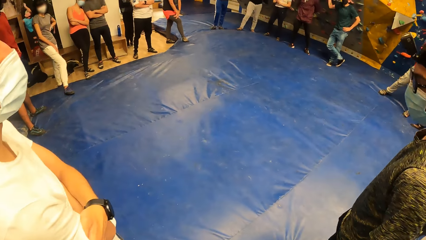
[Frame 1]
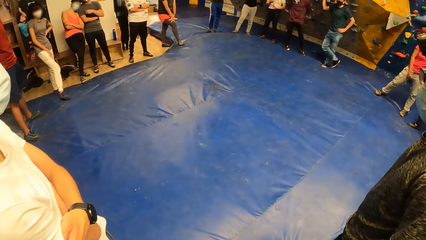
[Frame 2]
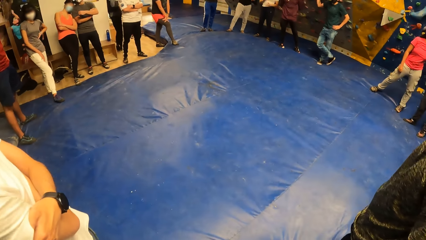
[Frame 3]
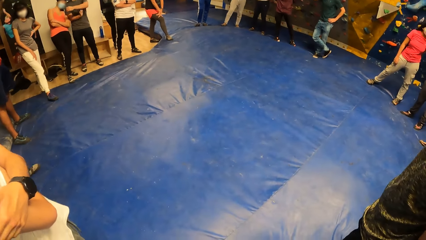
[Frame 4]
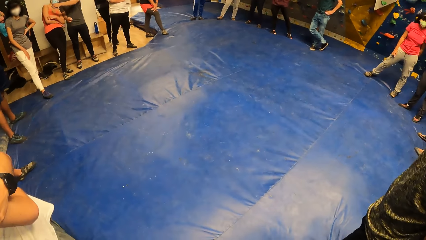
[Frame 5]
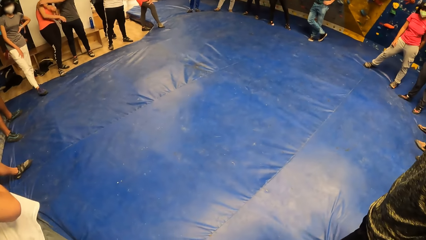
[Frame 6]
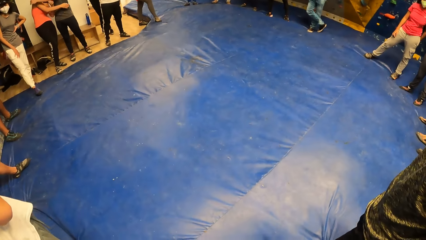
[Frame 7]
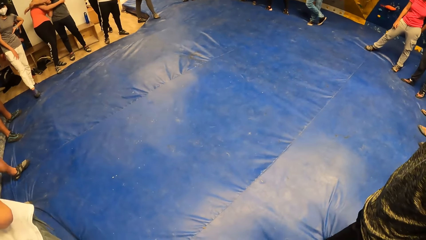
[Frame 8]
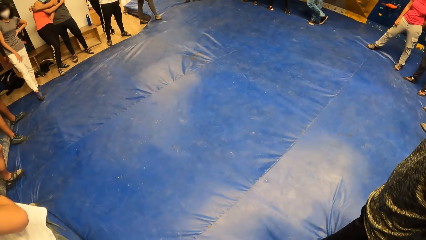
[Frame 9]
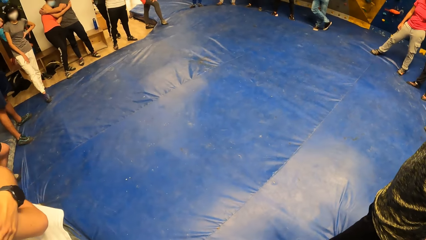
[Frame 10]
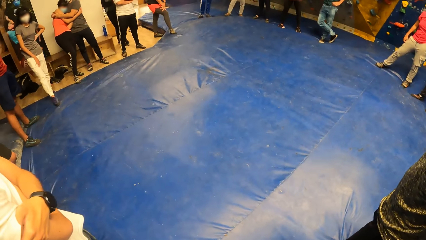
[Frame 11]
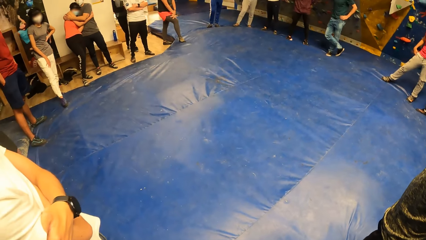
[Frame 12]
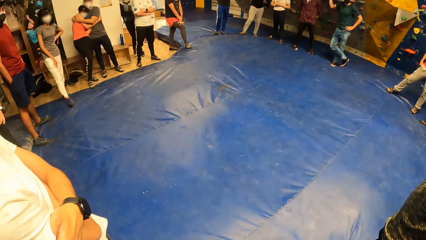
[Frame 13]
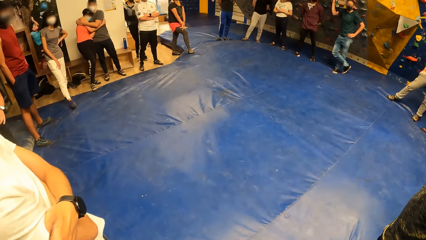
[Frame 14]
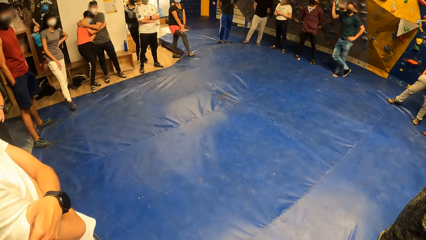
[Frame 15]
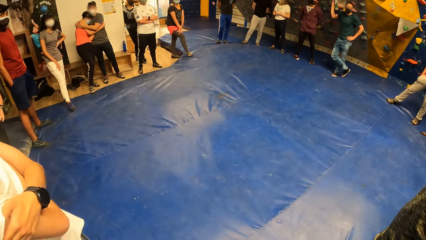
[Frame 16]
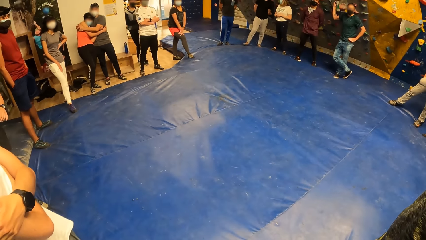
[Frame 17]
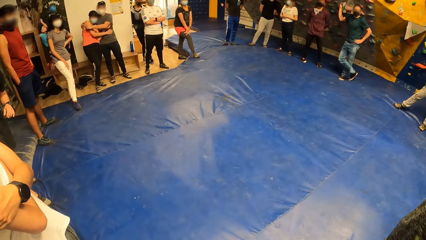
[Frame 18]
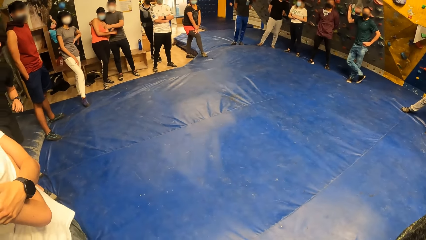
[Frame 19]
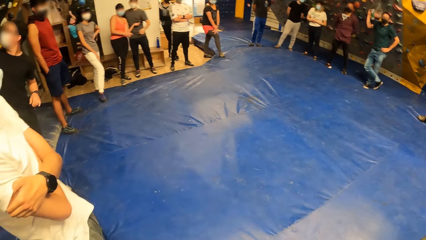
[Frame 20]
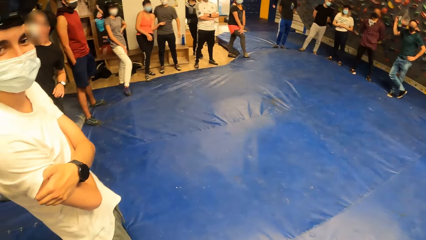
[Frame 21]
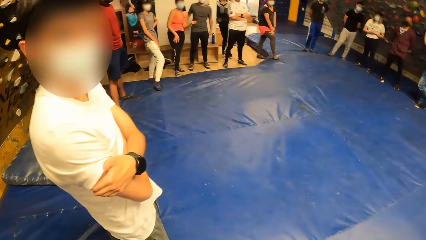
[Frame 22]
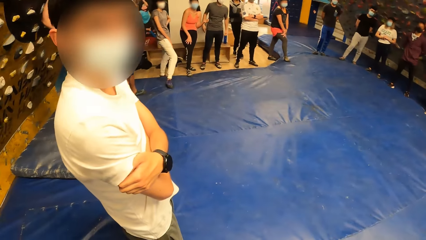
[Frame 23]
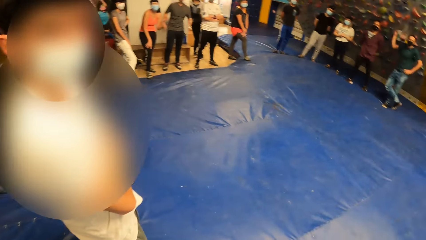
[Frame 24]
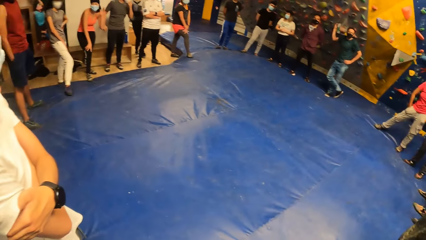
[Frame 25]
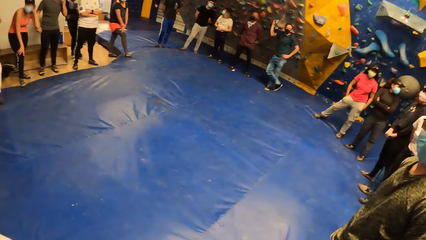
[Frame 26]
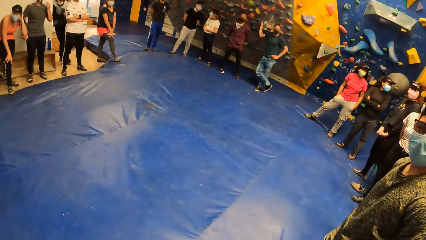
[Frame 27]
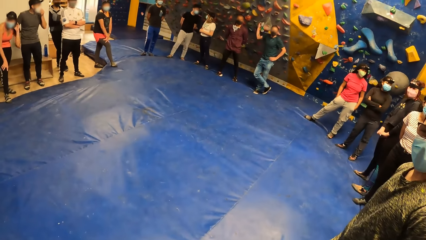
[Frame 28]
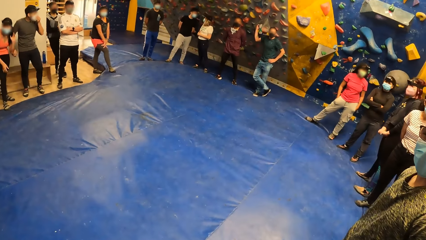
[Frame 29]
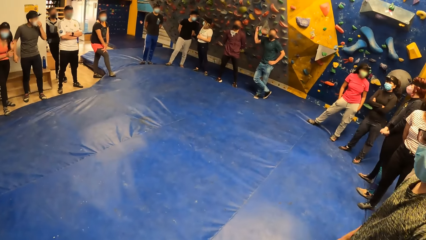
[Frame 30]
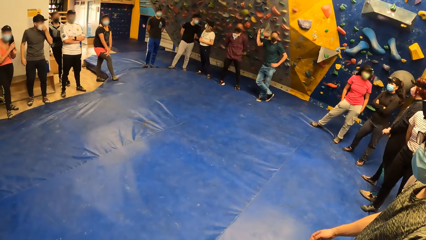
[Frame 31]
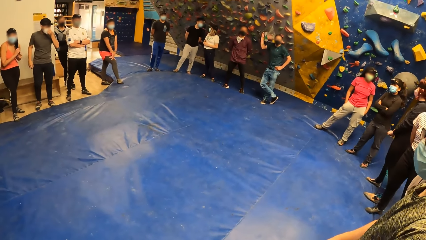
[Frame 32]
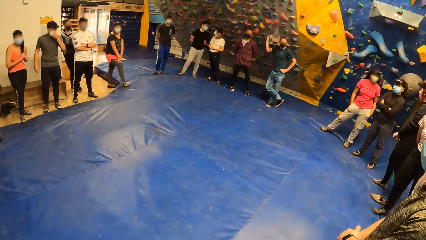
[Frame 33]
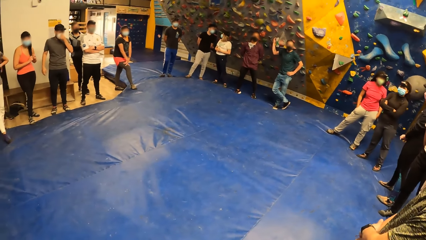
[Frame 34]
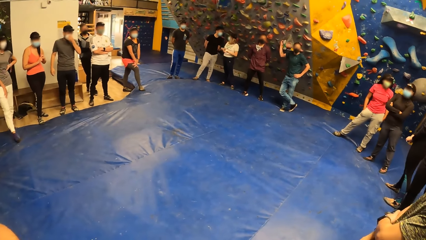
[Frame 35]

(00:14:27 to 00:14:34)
A man hugs a woman.

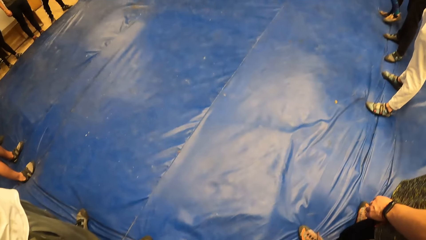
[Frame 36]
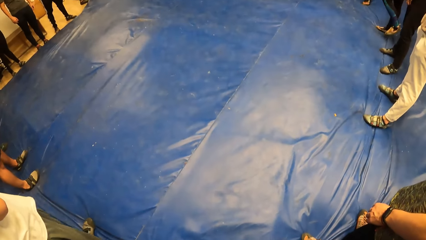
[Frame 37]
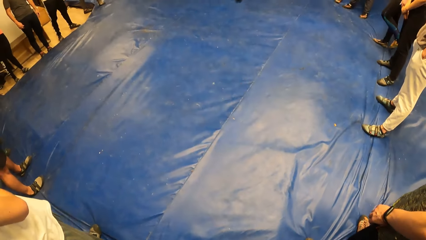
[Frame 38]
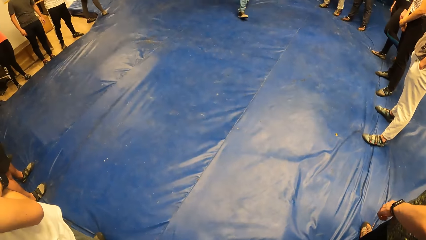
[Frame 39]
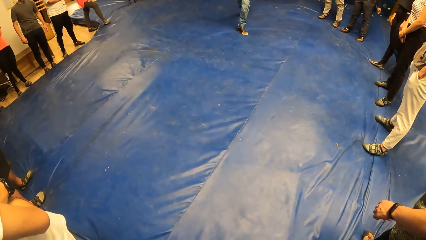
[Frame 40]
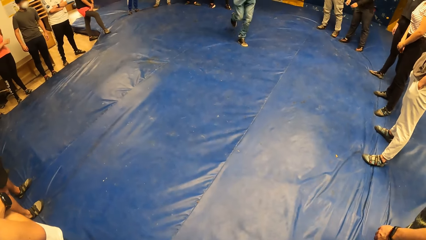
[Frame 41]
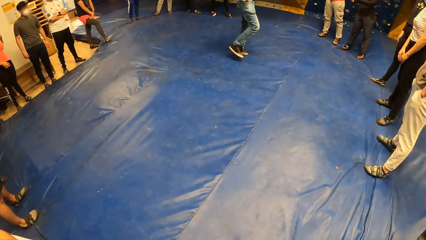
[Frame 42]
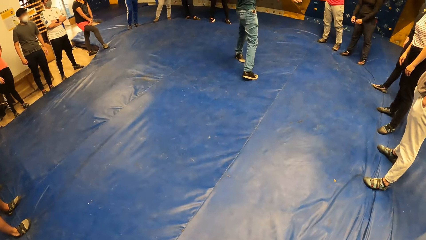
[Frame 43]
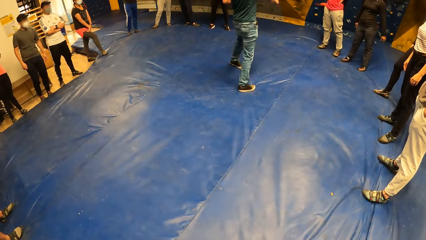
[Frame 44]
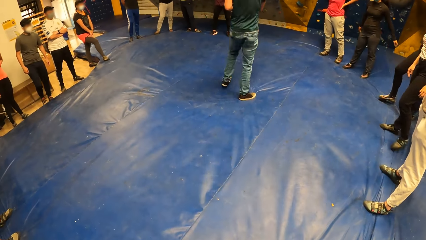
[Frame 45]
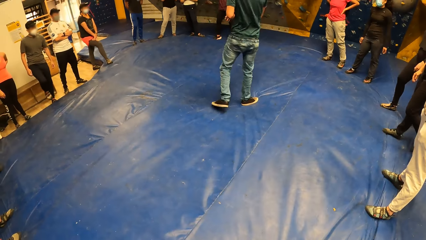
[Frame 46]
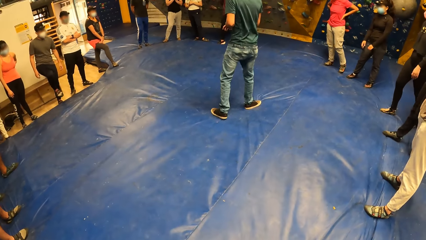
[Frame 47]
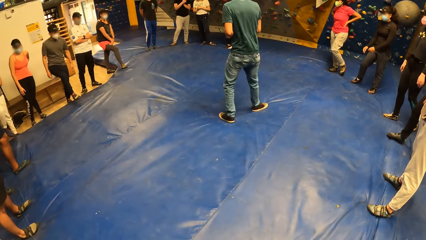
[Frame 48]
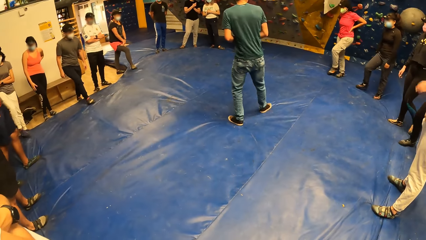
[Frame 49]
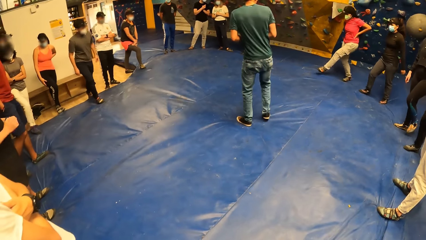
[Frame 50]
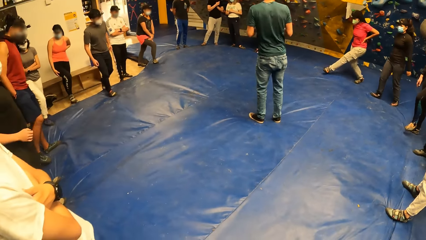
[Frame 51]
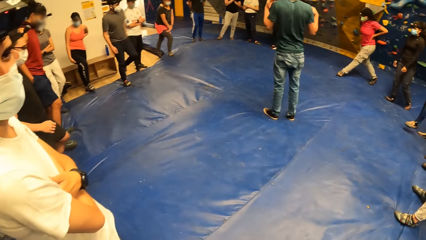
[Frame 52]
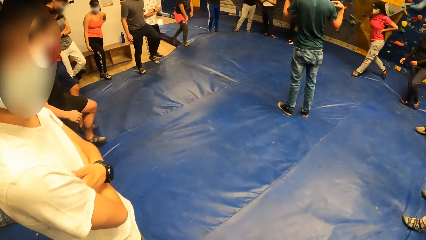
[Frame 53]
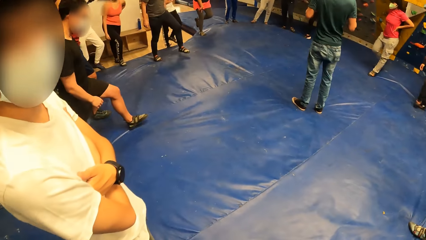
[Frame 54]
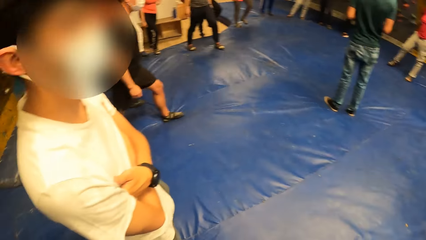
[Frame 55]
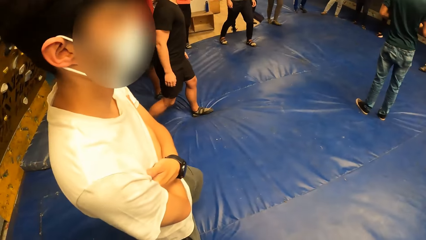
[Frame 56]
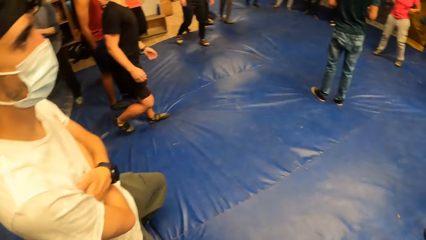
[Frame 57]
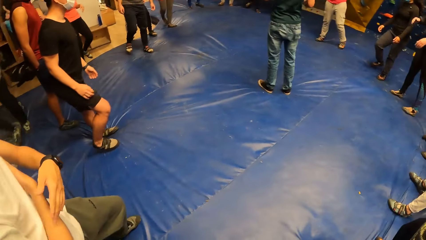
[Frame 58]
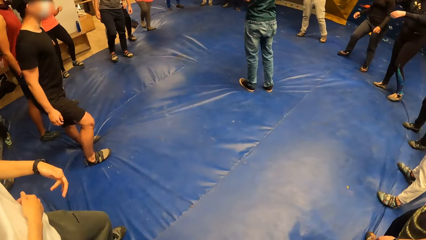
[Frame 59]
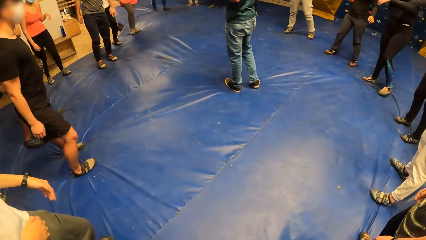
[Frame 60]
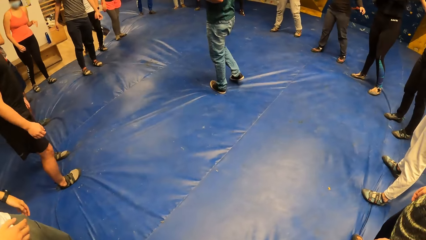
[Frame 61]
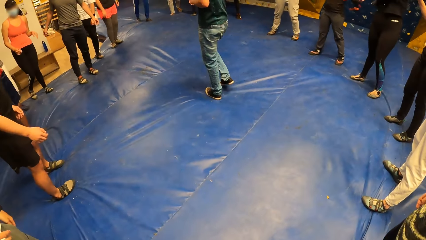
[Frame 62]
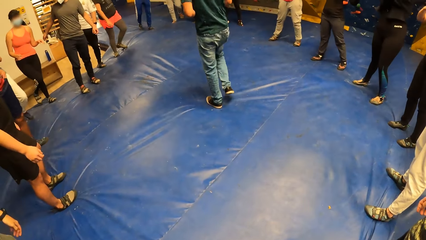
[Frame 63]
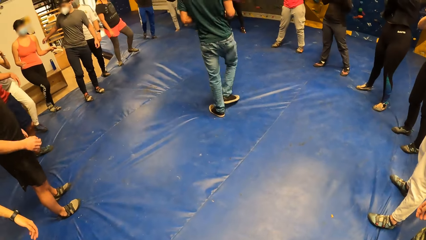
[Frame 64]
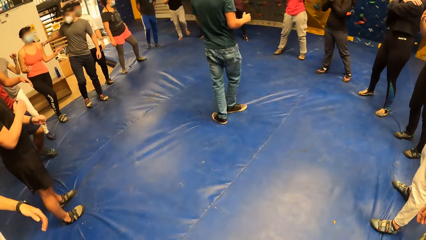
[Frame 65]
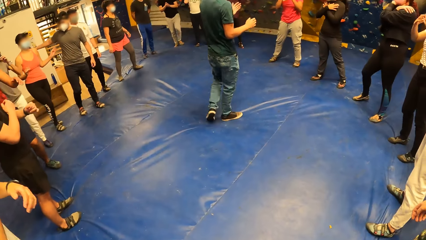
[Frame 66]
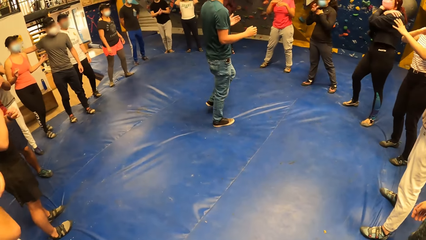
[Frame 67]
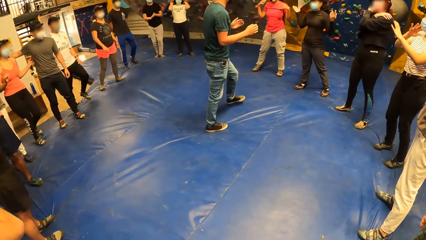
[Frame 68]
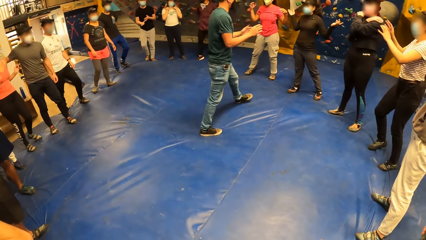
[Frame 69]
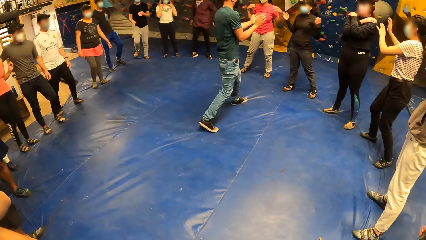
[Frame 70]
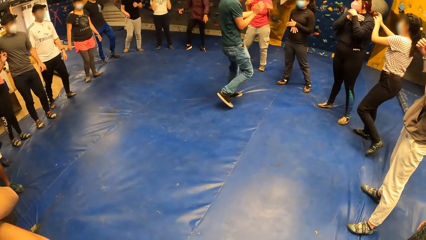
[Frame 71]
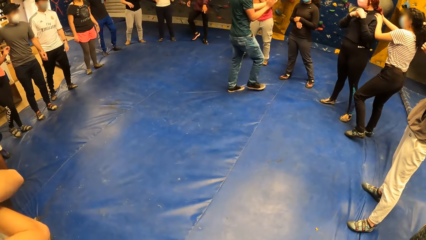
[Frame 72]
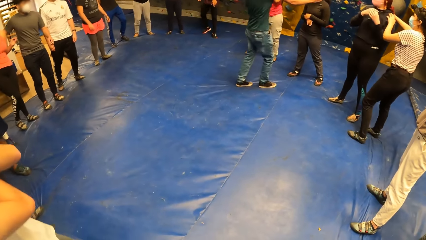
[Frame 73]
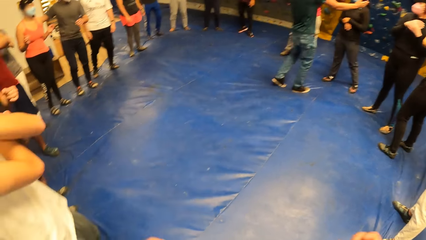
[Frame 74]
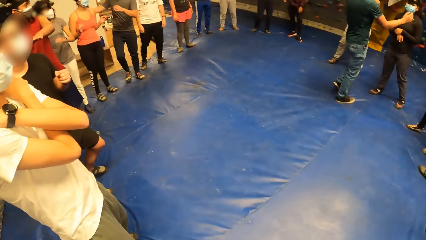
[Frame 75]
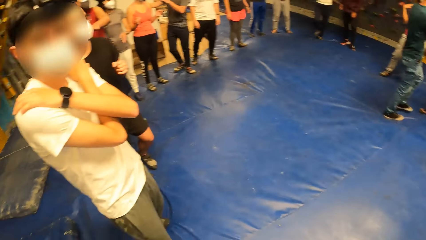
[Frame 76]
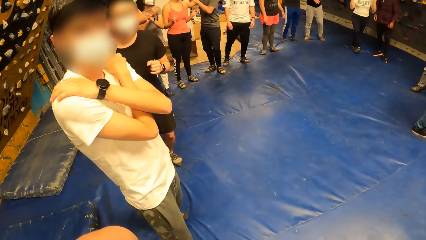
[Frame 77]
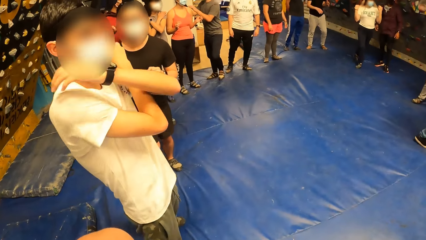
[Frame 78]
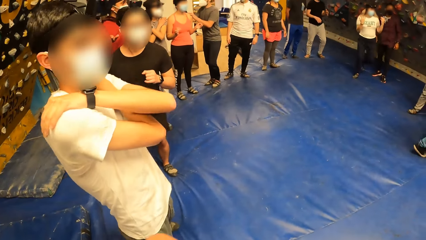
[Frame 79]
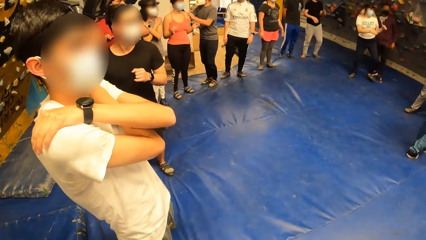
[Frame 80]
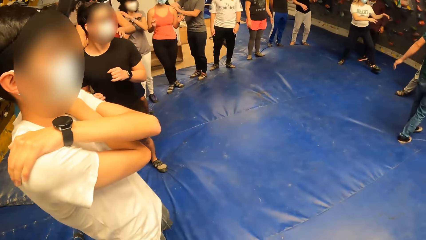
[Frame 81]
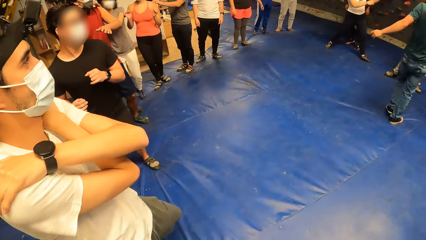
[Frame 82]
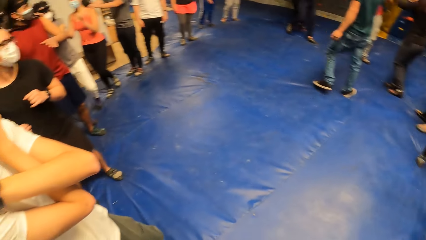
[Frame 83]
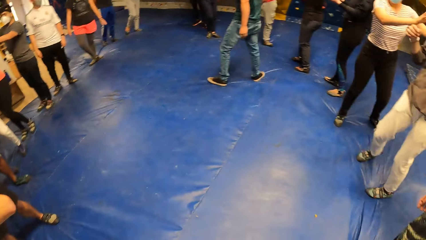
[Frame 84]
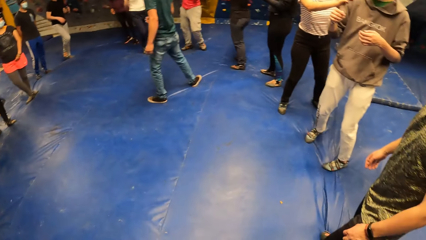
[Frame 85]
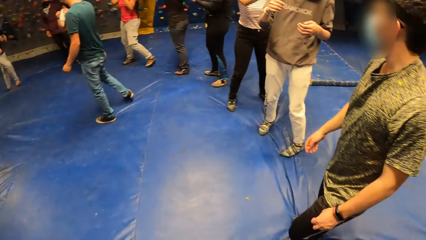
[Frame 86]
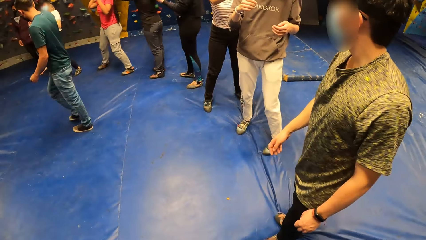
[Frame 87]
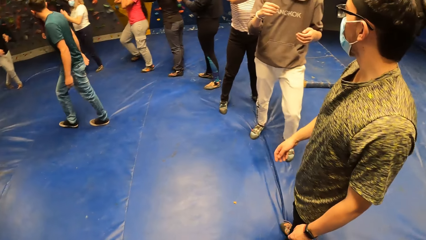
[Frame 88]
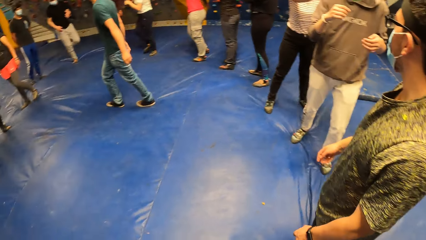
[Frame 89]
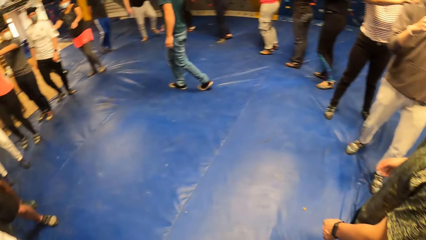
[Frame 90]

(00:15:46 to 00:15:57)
The man steps into the centre of the group of people. The camera wearer adjusts the camera.
